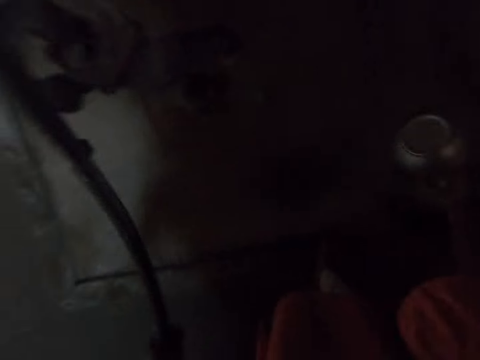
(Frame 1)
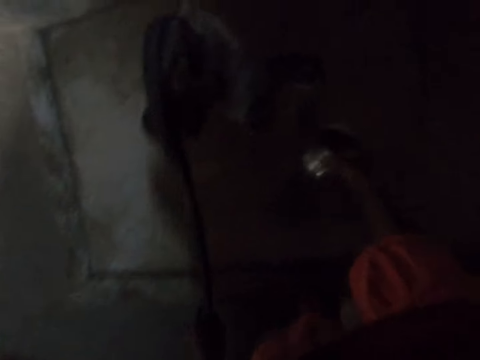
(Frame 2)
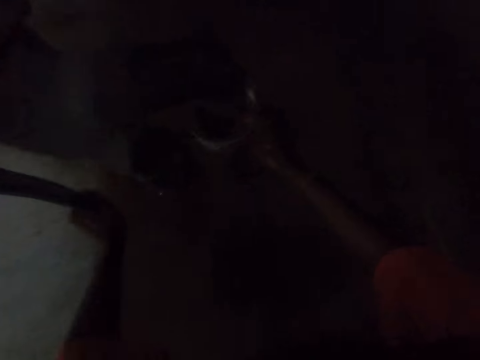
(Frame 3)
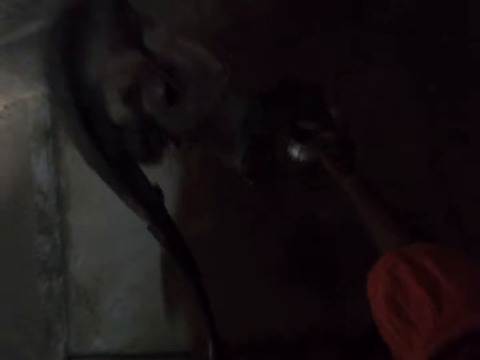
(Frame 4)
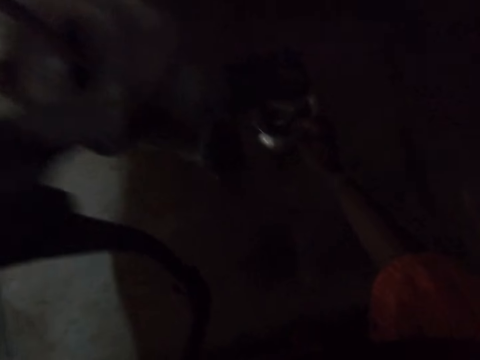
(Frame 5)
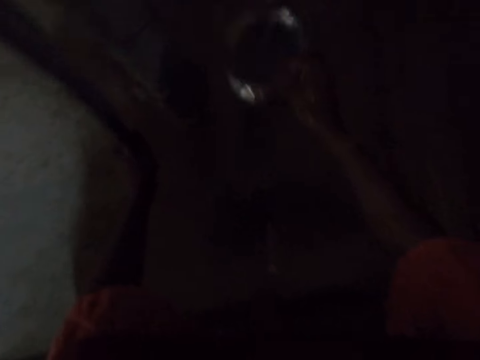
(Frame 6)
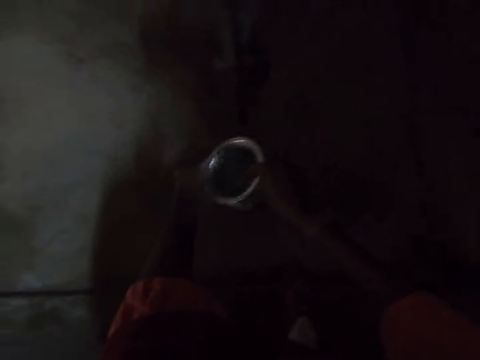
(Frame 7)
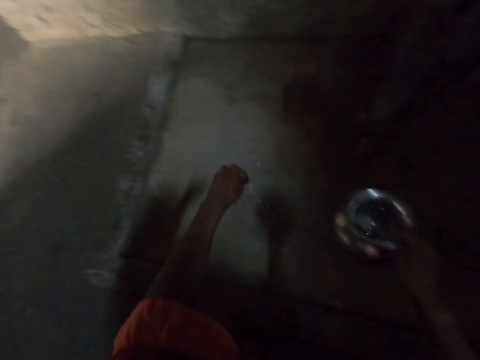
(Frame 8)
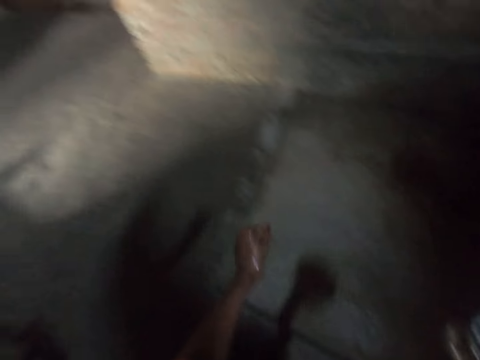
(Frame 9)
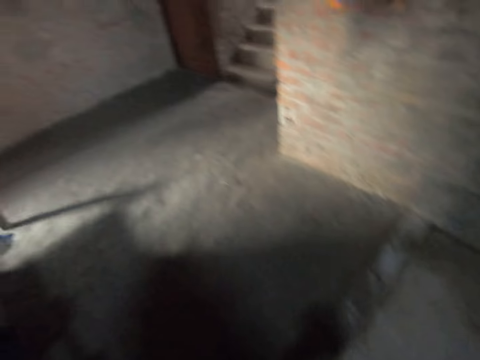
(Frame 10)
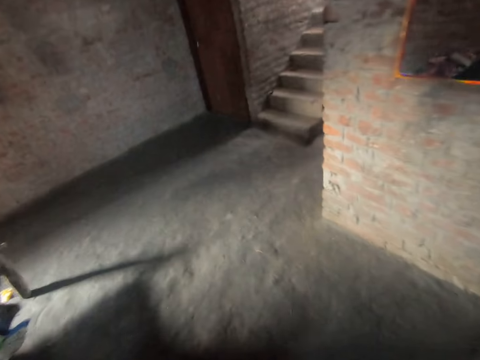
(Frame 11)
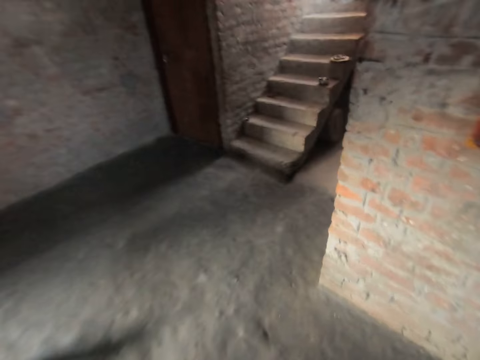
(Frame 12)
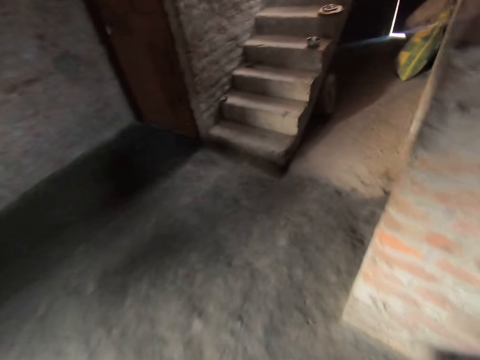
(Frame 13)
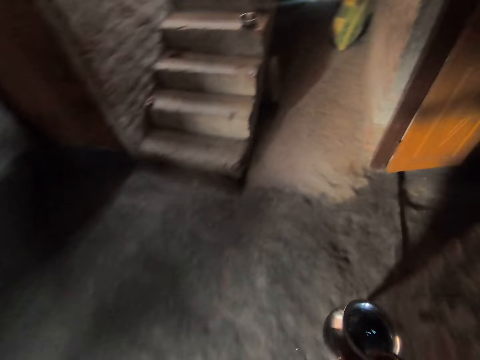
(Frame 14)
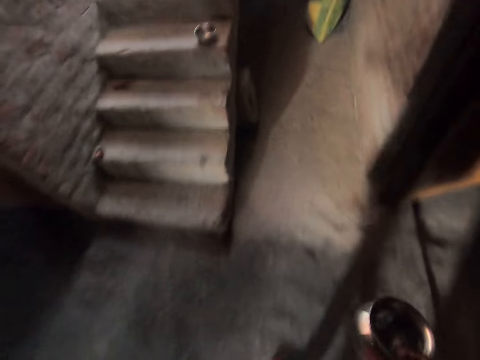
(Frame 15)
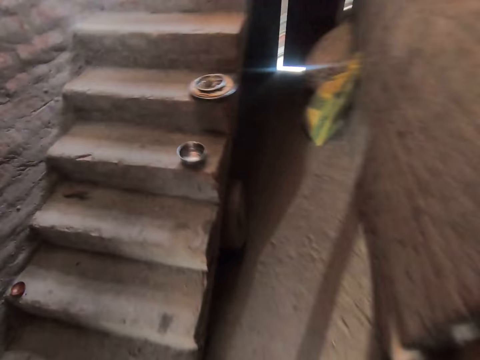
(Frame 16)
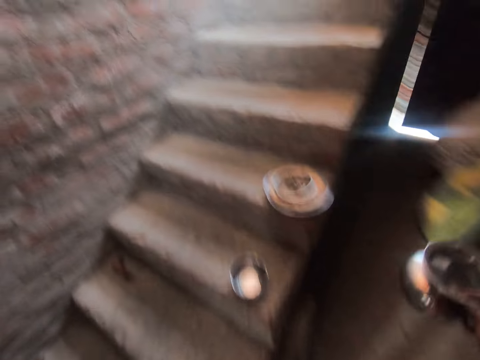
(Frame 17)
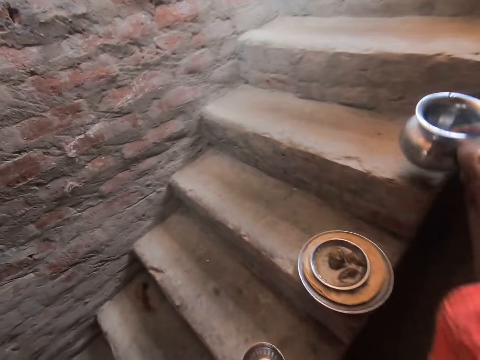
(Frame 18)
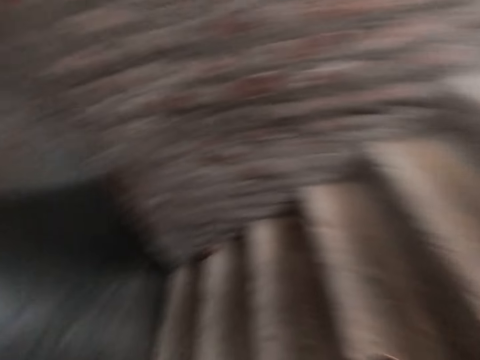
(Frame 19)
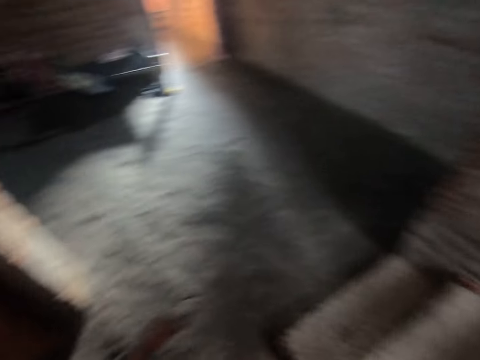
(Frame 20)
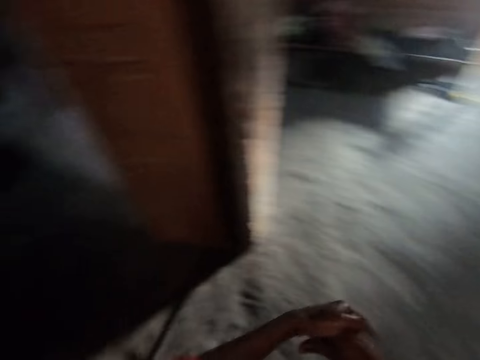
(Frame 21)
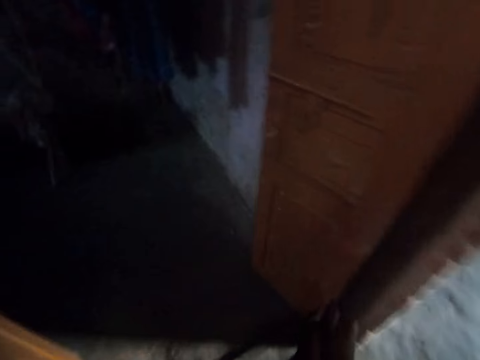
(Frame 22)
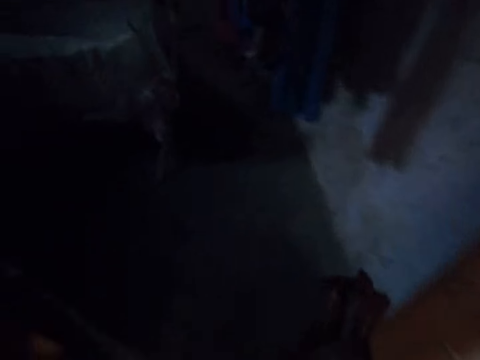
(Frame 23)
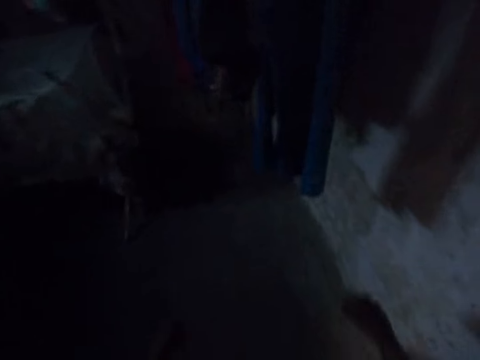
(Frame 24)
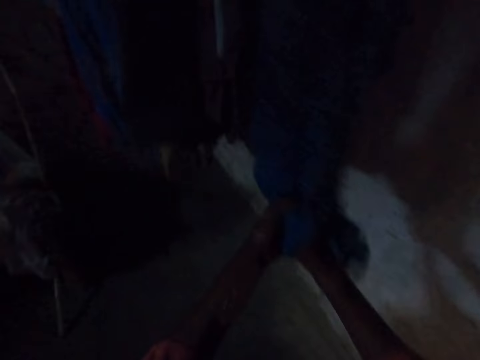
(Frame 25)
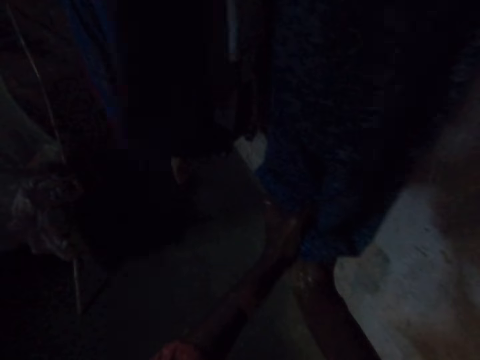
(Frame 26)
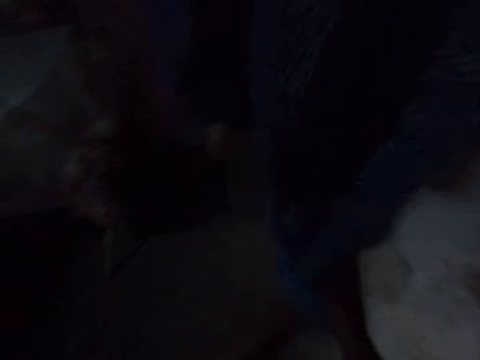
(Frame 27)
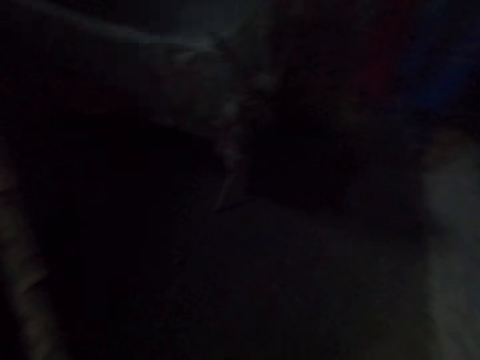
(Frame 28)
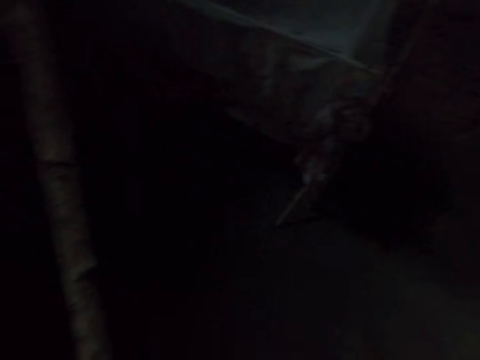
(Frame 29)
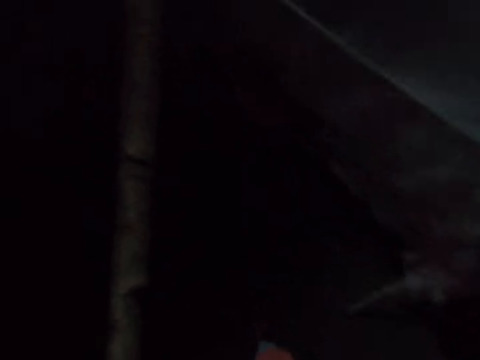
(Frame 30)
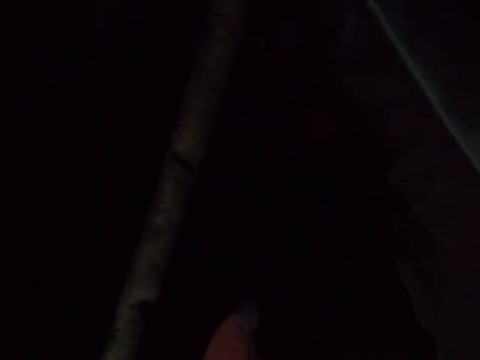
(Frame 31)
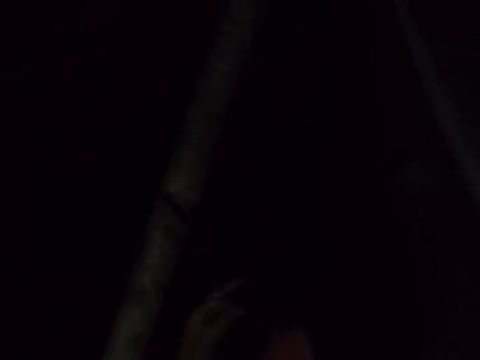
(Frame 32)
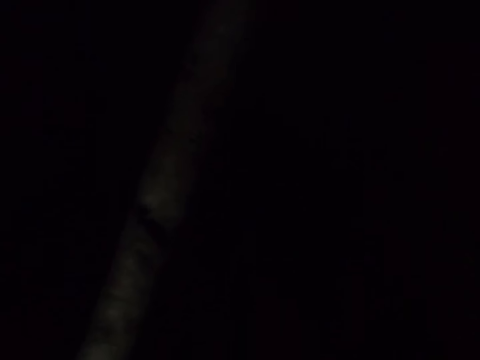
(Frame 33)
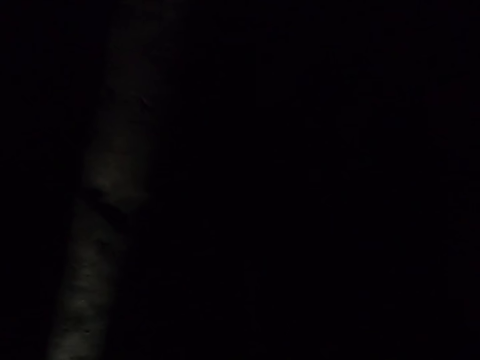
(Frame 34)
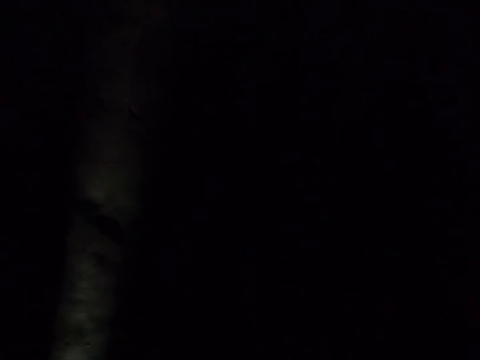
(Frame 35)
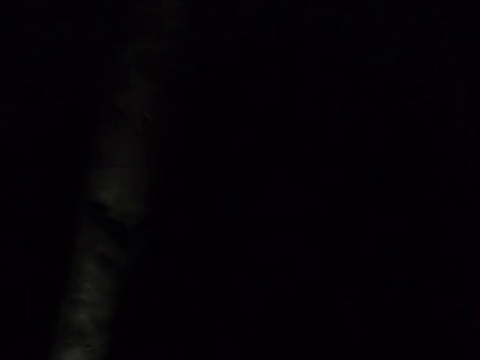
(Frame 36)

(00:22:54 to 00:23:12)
The camera wearer pumps water from the water pump with her left hand into the second metal bowl in her right hand on the floor. She carries the second metal bowl with her right hand from the floor and takes water from the second metal bowl with her left hand. She walks away from the tap. She places the second metal bowl on the staircase with her right hand. She walks away from the staircase. She wipes both of her hands with a towel on a hanger. She walks away from the towel.

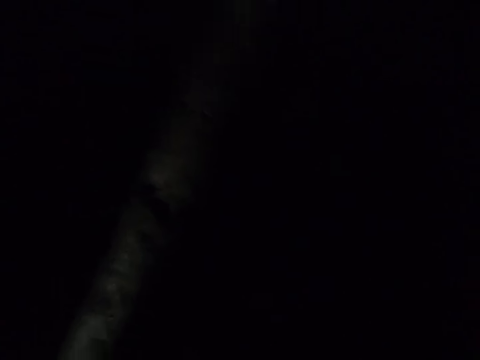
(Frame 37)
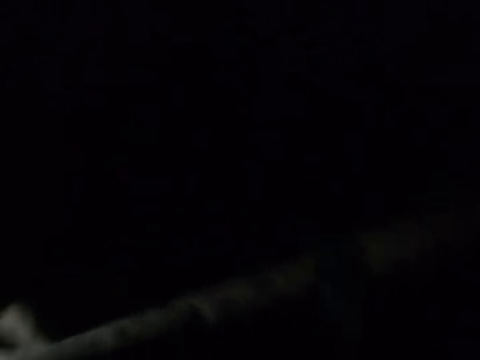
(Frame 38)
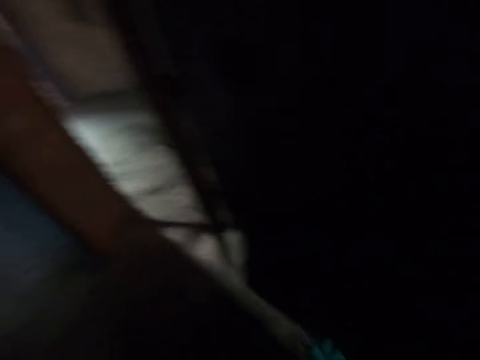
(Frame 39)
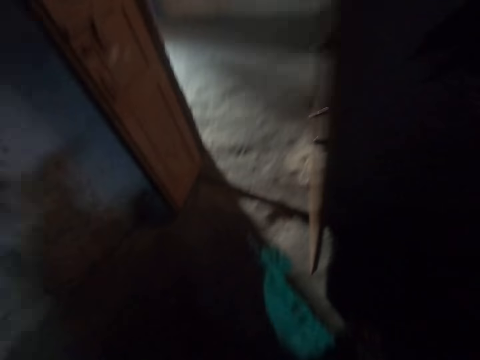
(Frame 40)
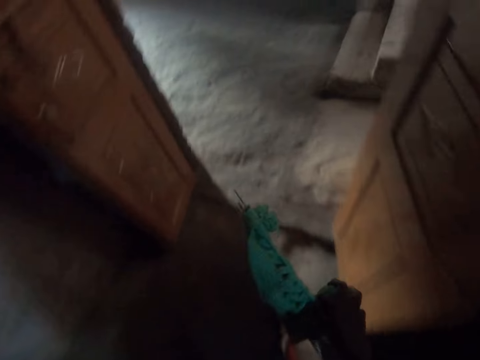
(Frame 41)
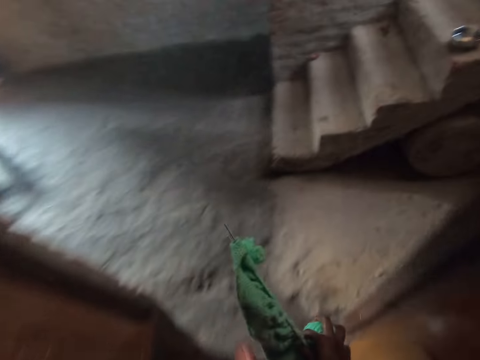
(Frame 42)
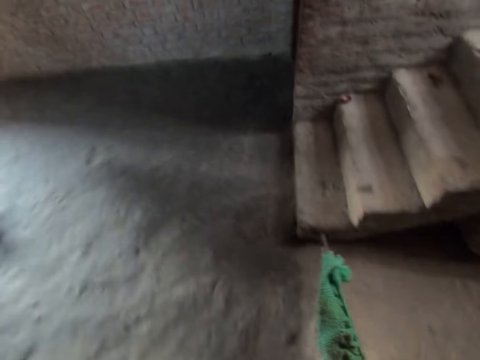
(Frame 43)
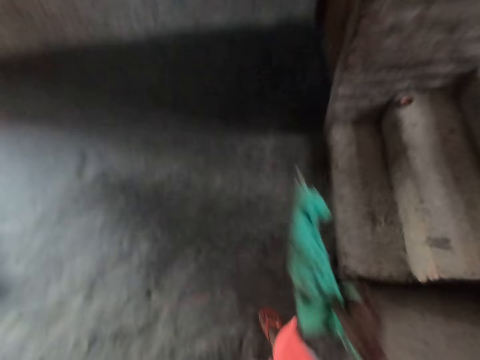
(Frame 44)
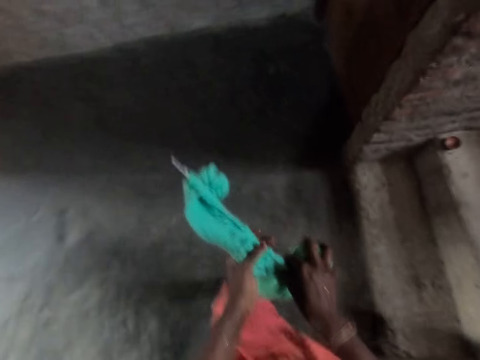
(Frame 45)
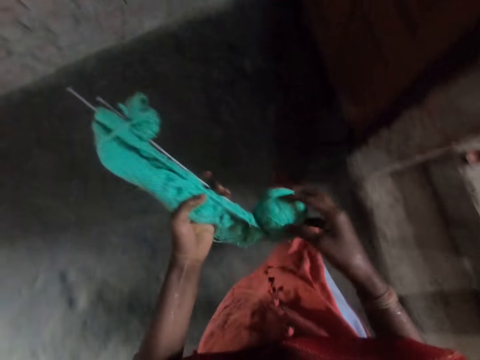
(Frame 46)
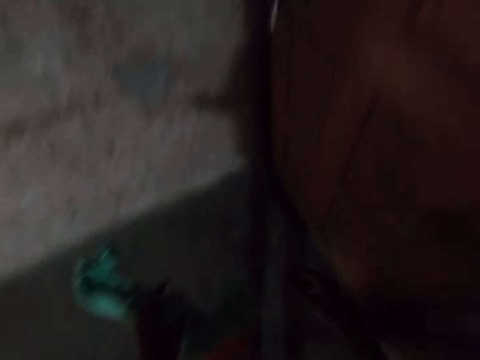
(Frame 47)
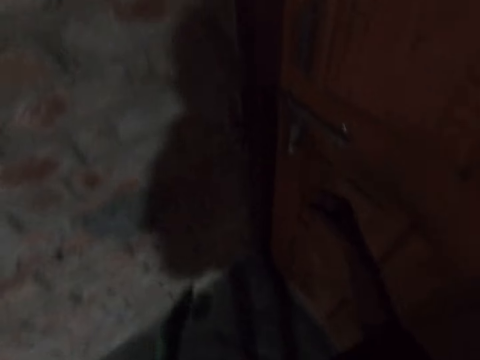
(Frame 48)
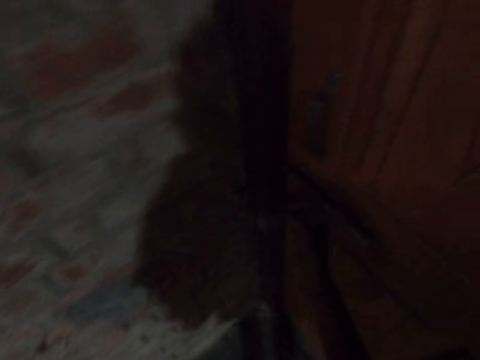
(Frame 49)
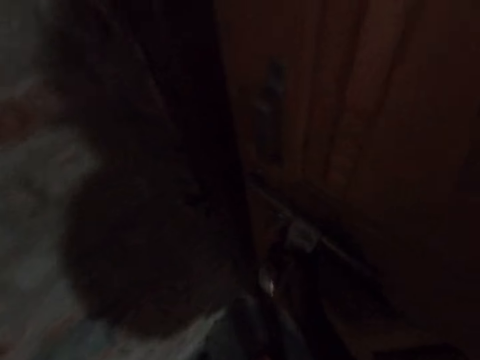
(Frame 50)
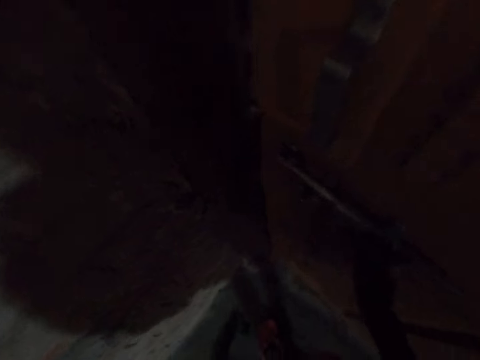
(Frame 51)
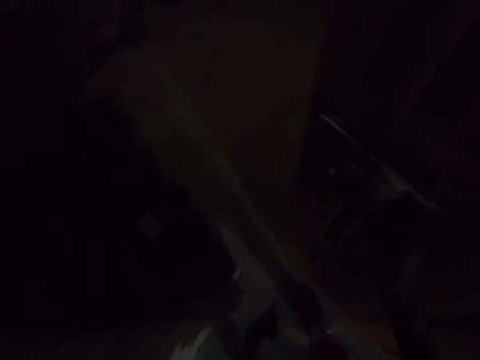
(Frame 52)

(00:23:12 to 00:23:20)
The camera wearer carries a knitting kit in her right hand. She holds the knitting kit in both of her hands. She opens a door with her right hand. She closes the door.
